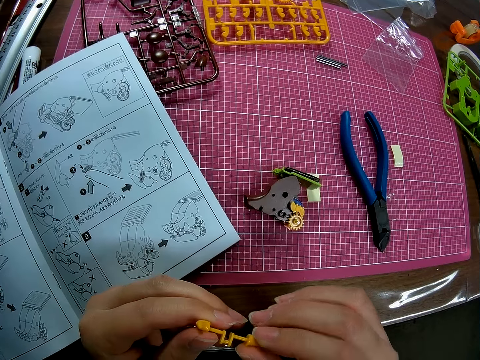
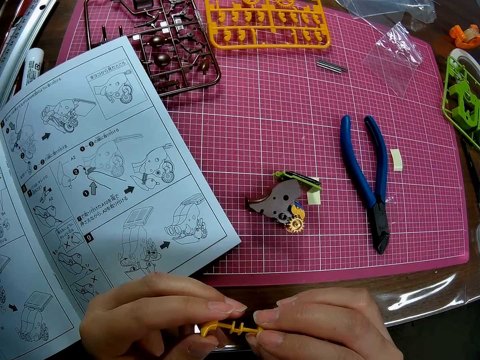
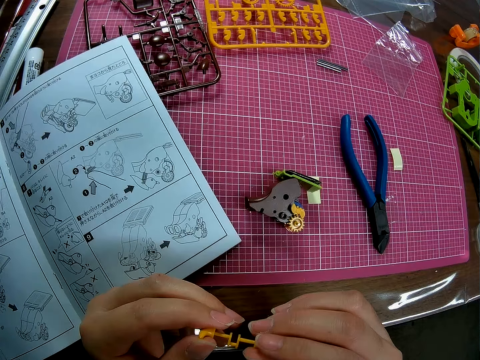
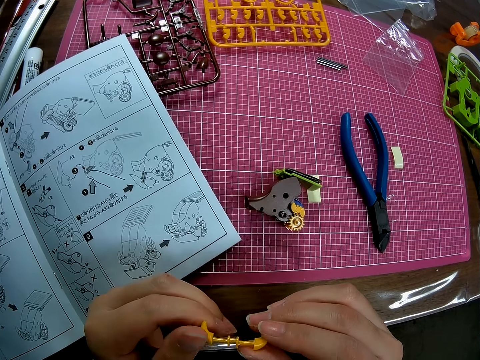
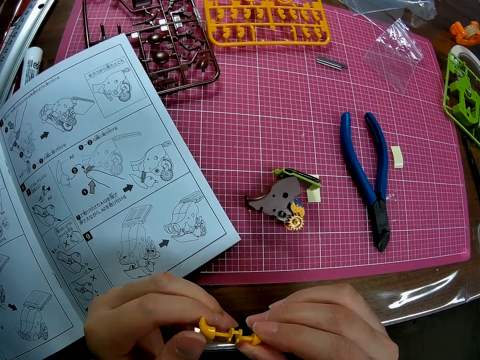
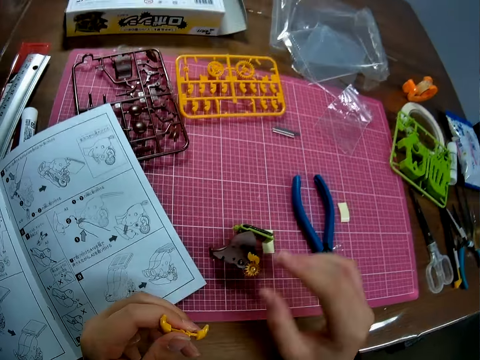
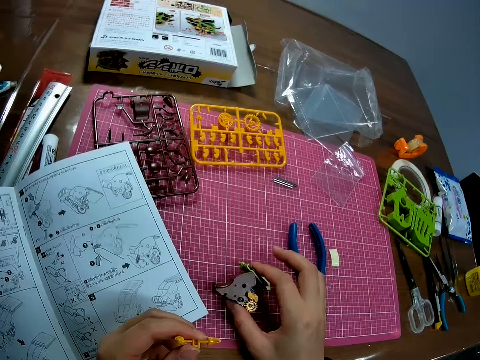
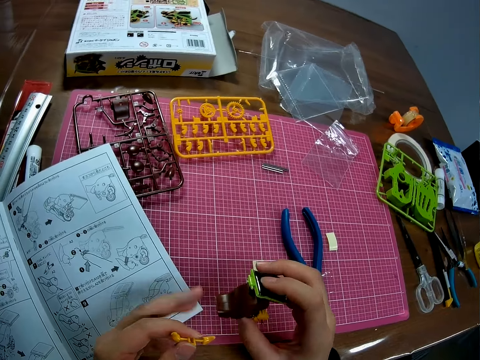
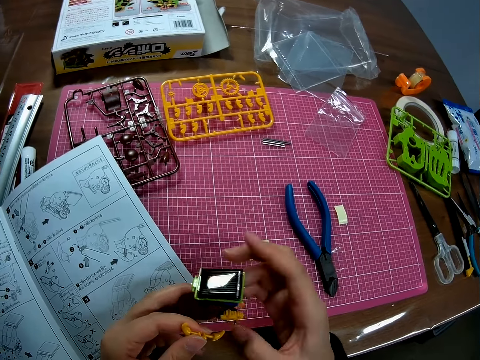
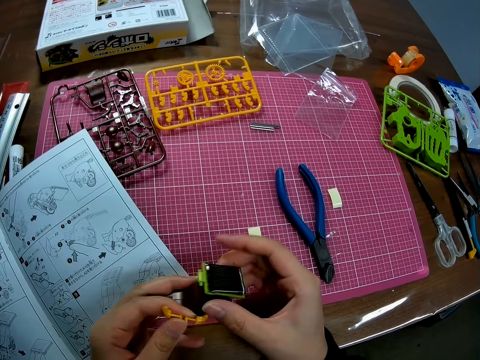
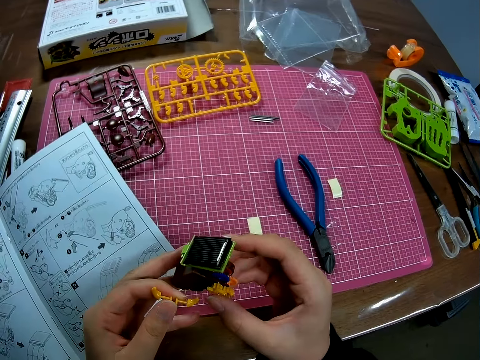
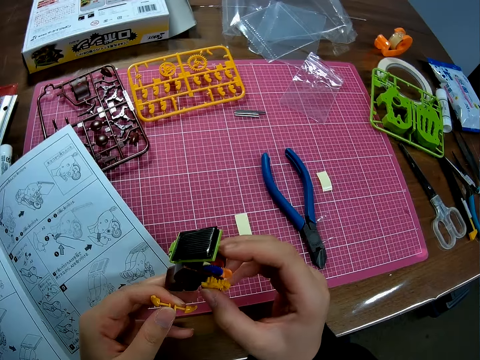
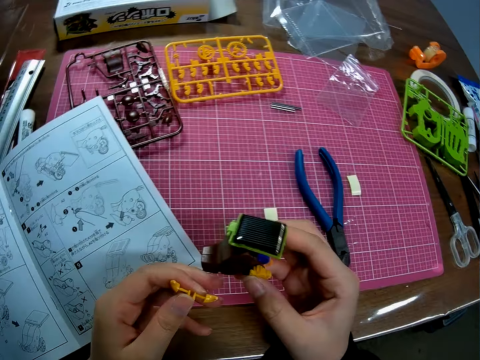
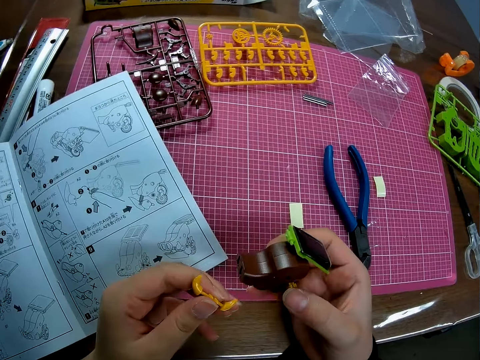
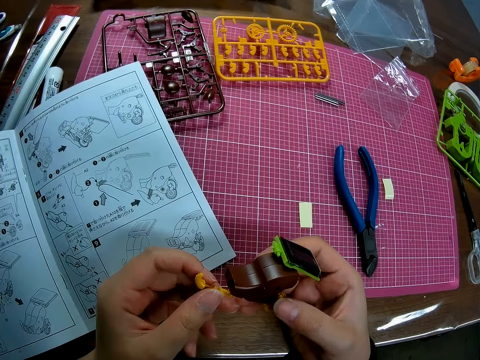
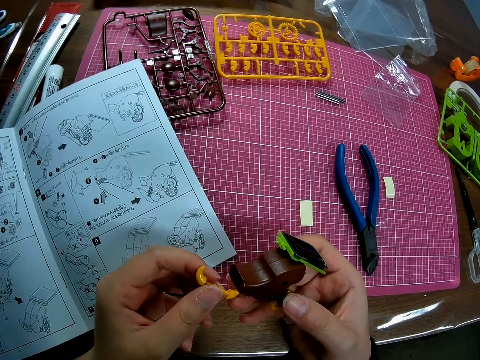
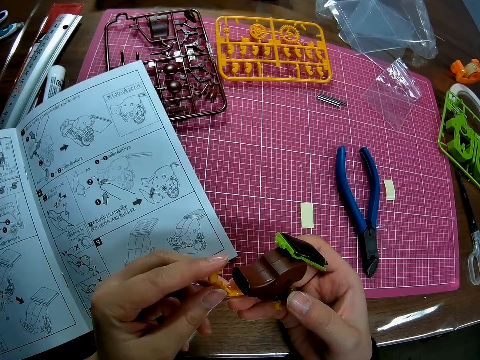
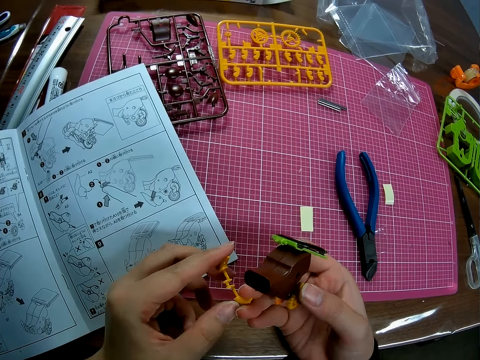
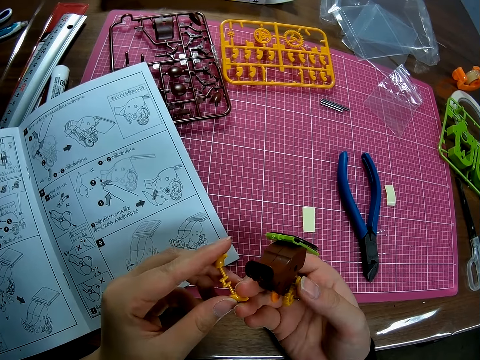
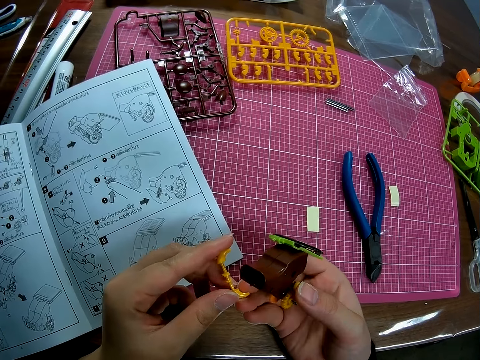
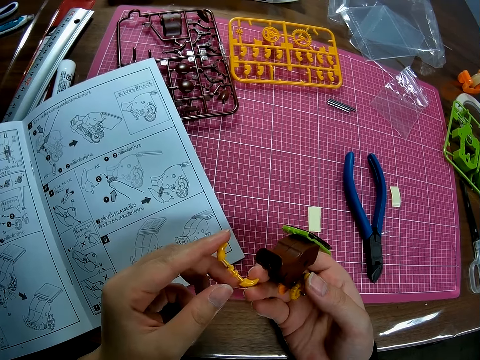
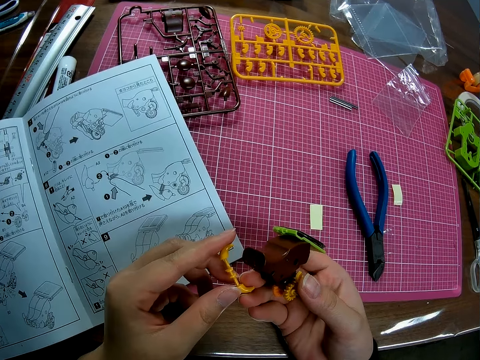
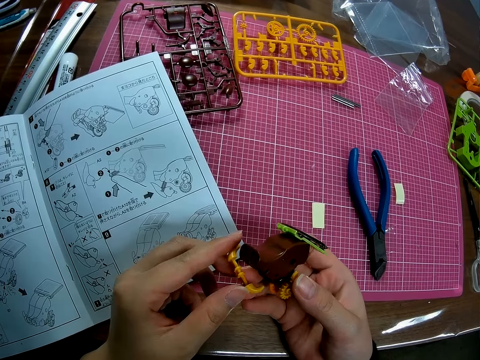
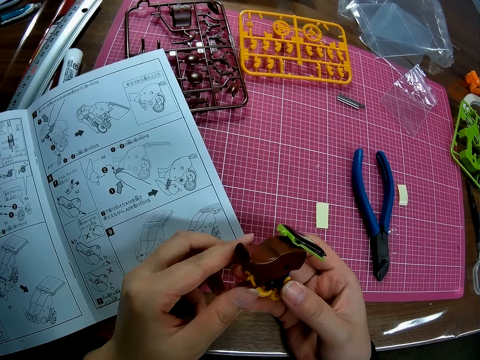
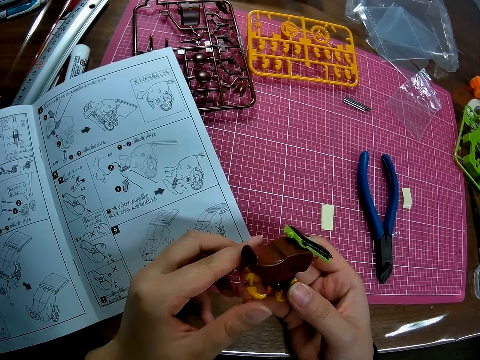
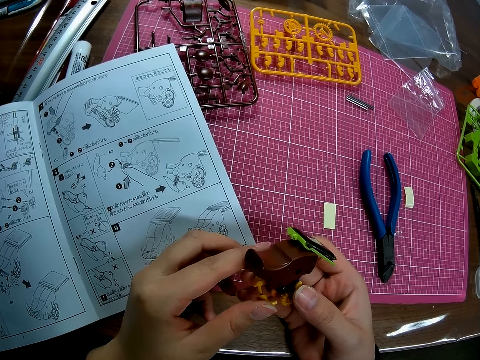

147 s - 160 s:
The camera wearer picks up the yellow piece or pull back gear box from the table with her right hand. She holds the piece with her two hands and adjusts the piece in her two hands. She looks at the small piece of arm micron and the pull back gear box.

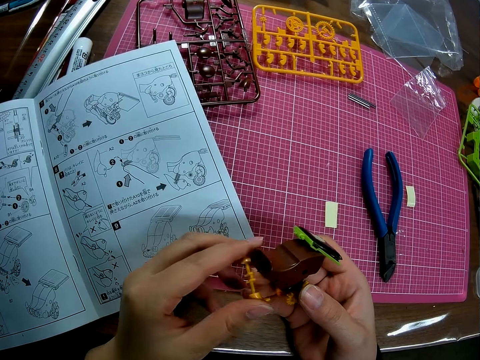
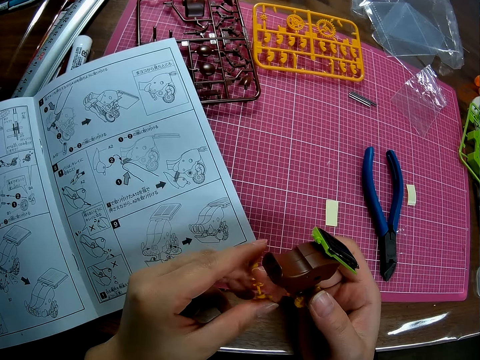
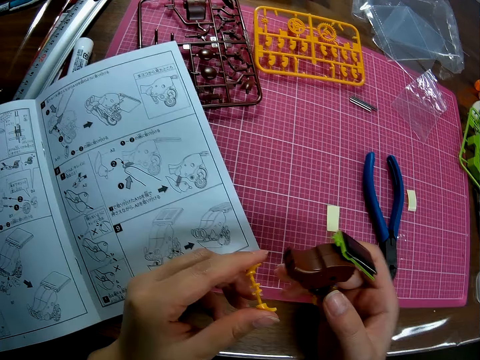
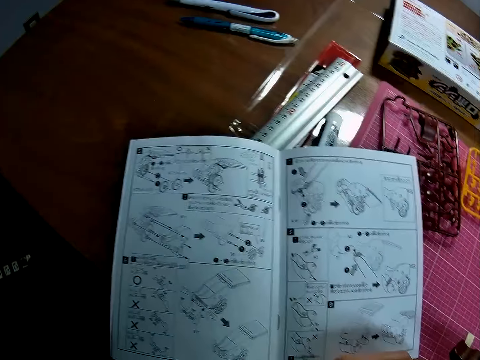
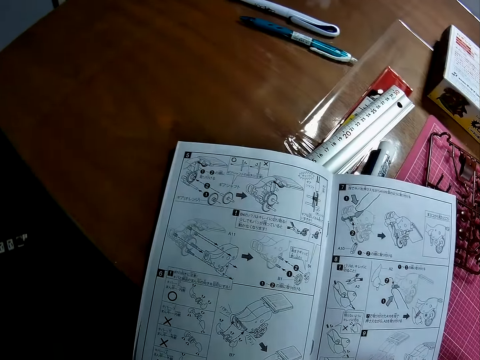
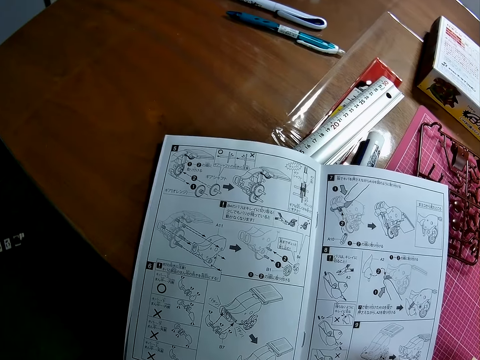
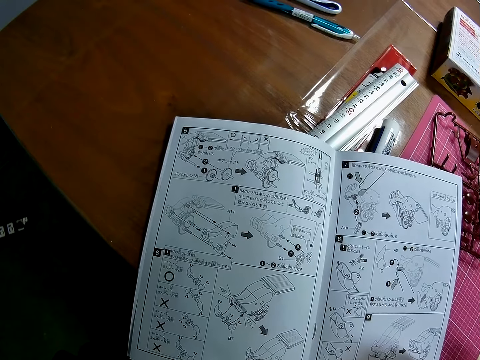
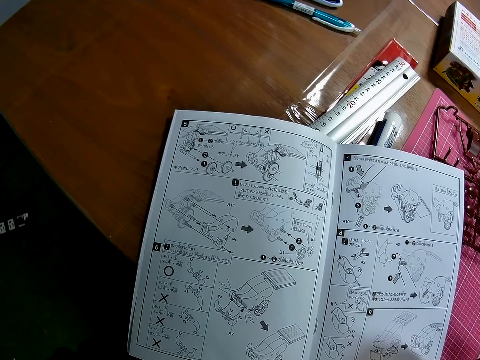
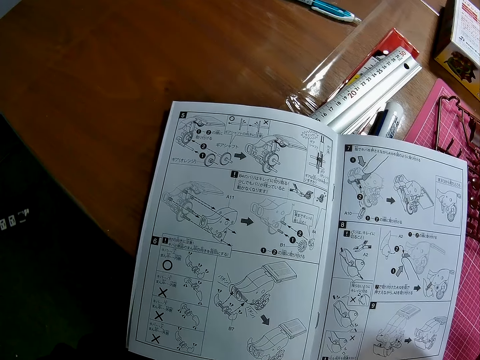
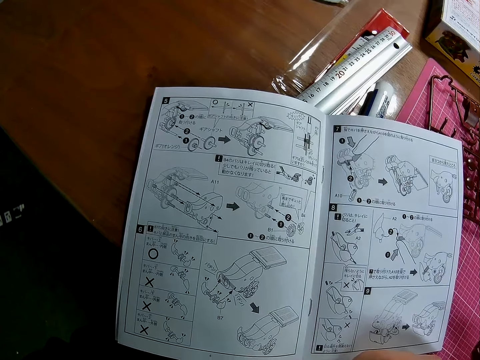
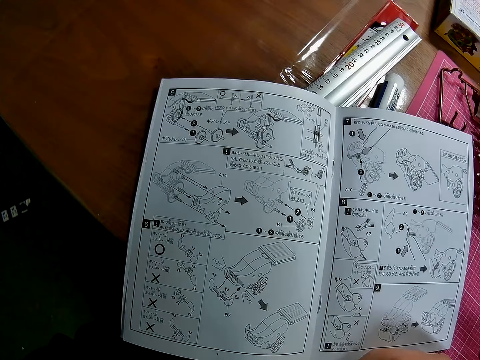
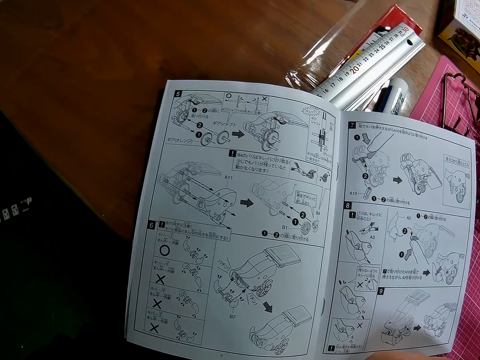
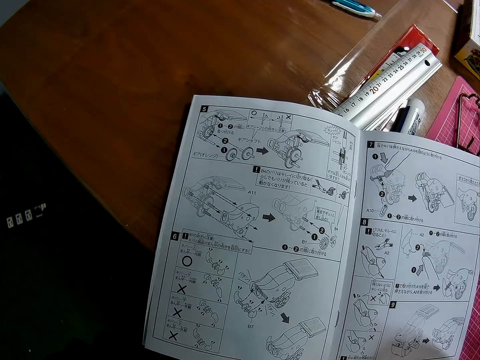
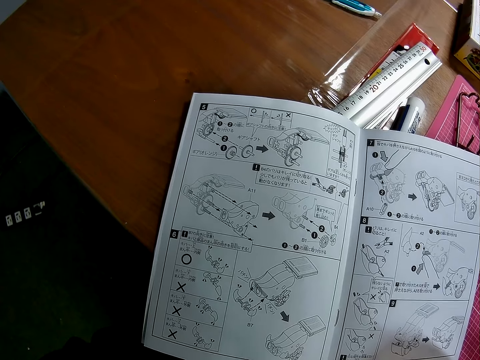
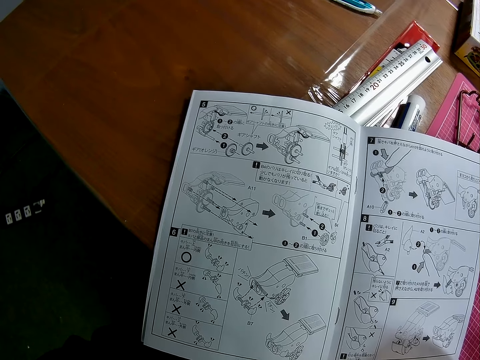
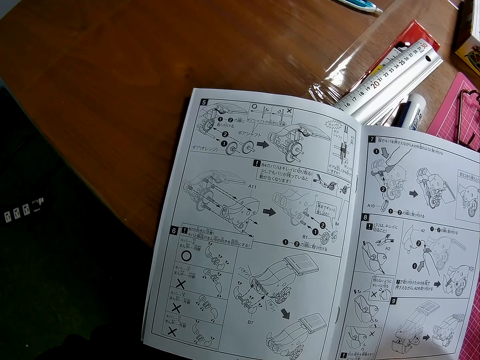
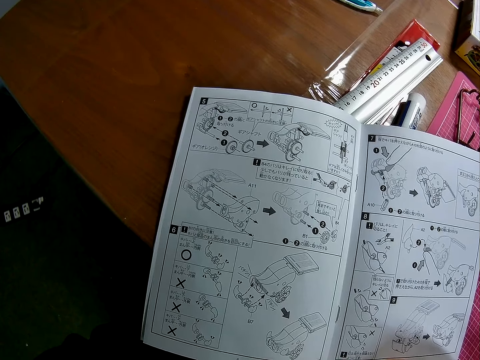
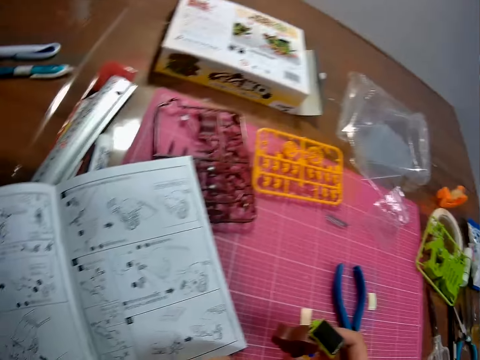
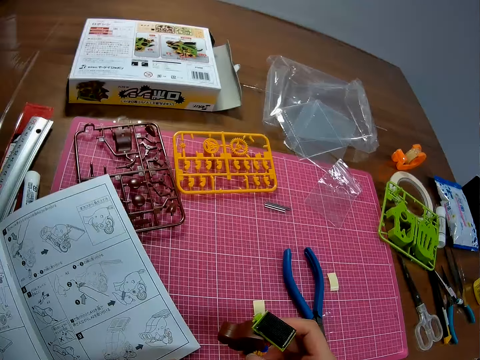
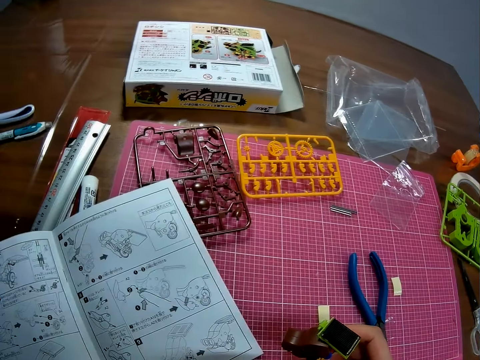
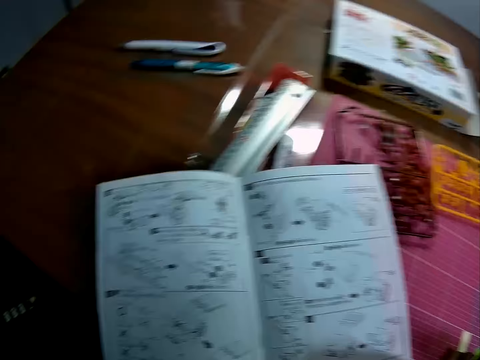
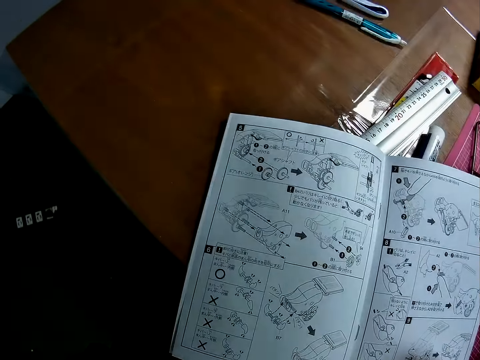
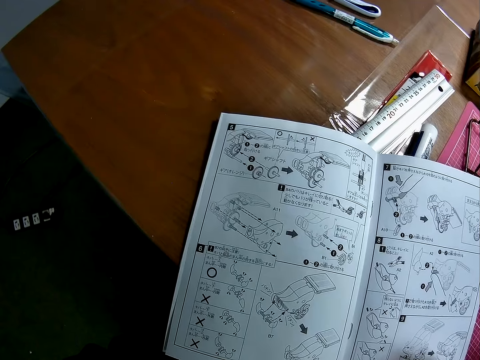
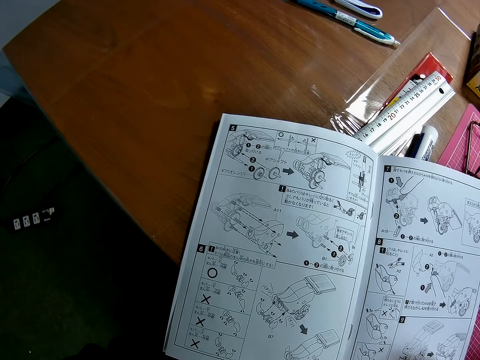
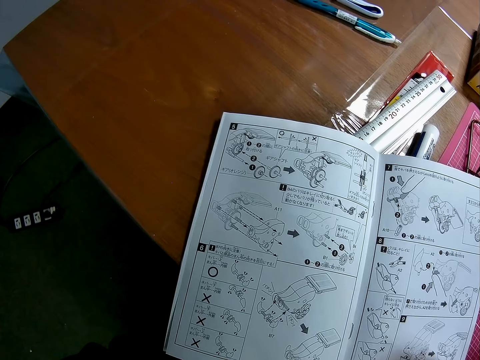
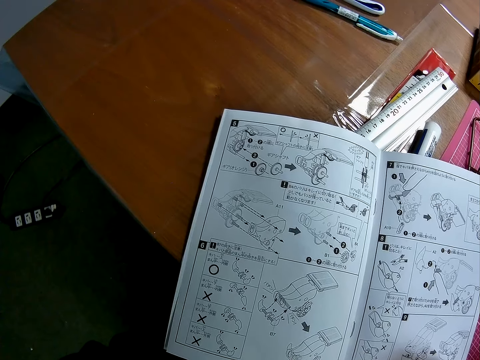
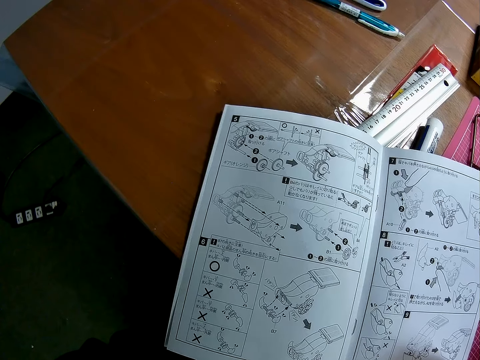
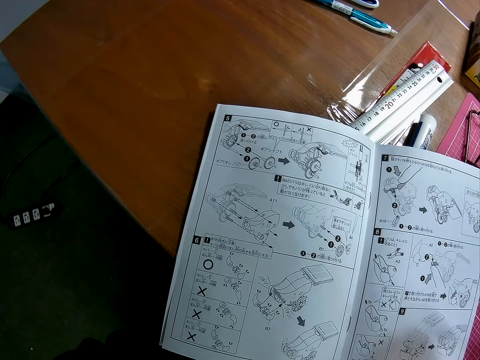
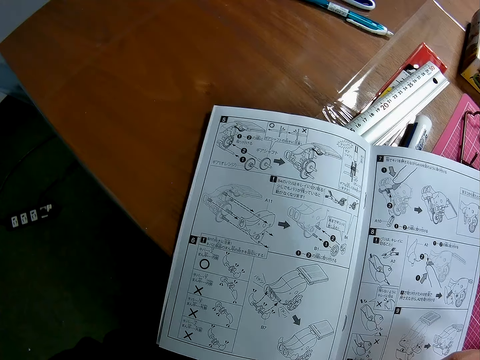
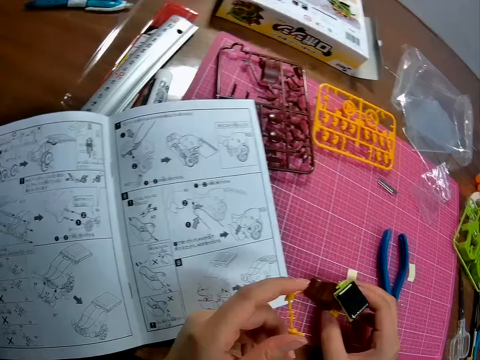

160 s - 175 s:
The camera wearer turns to the book or manual on the table. She looks at the table in front of her. She turns to the book on the table.
